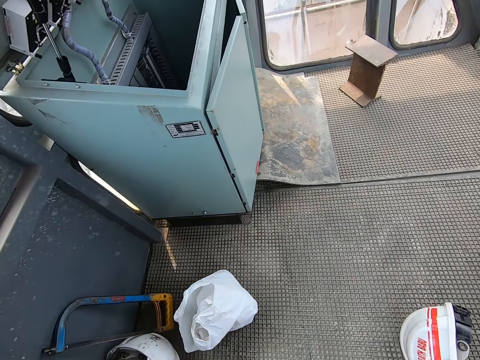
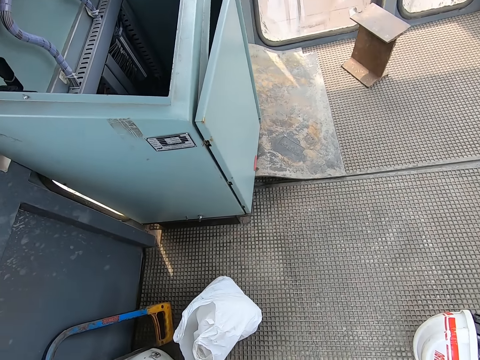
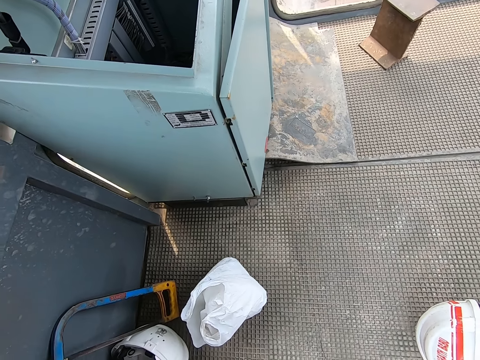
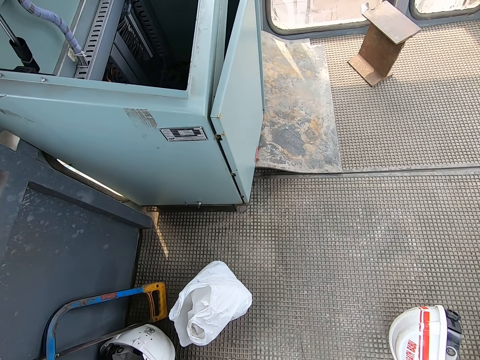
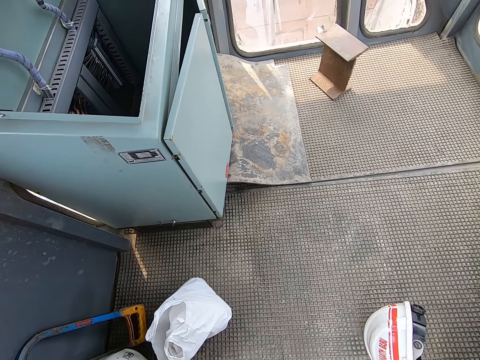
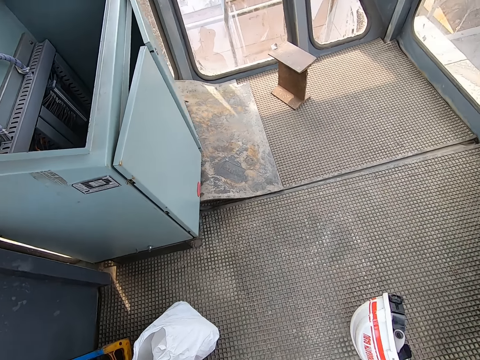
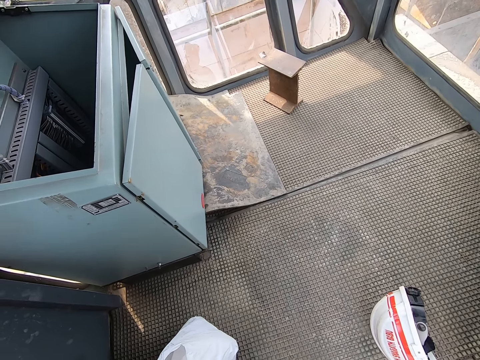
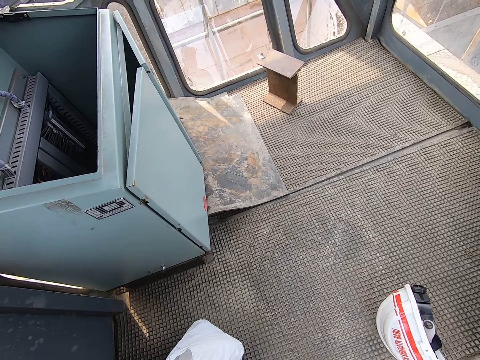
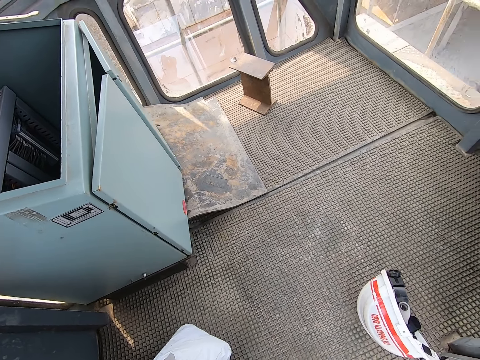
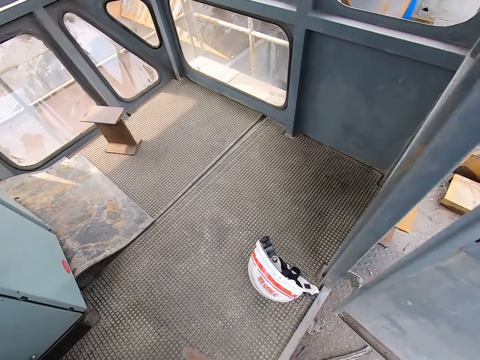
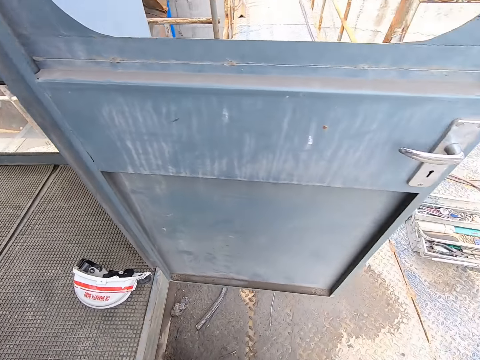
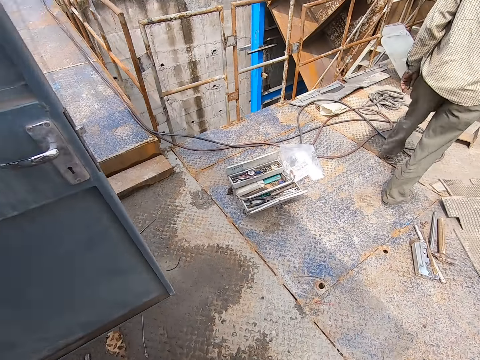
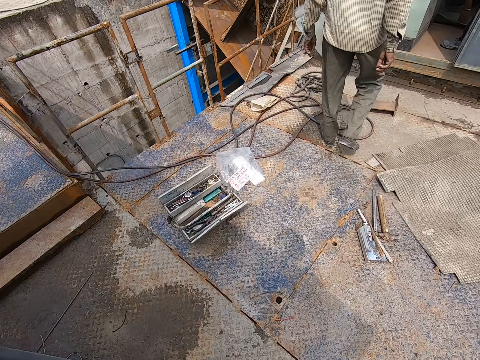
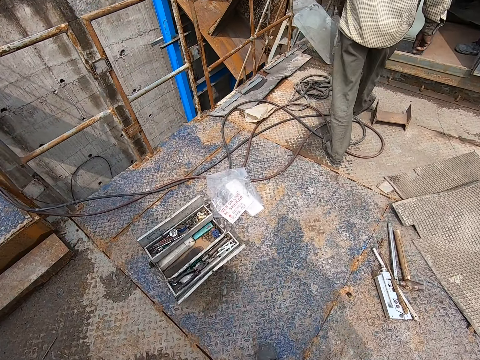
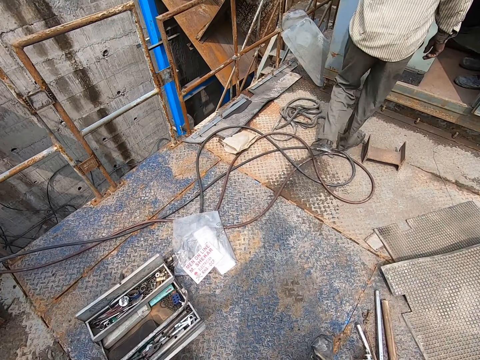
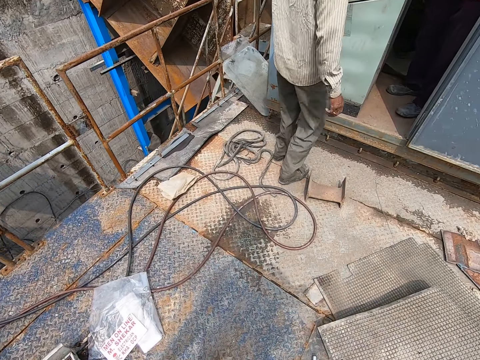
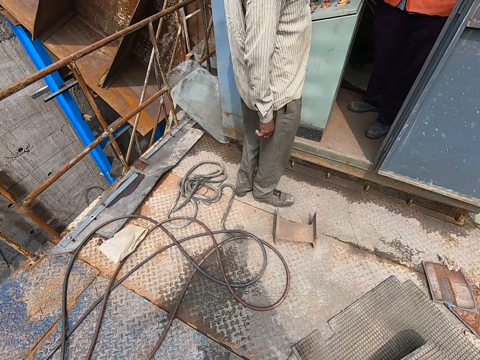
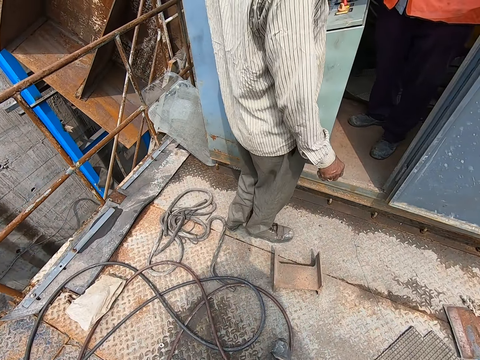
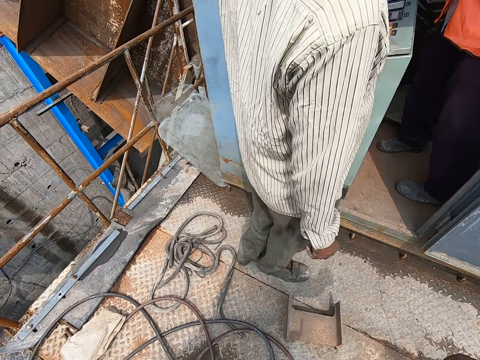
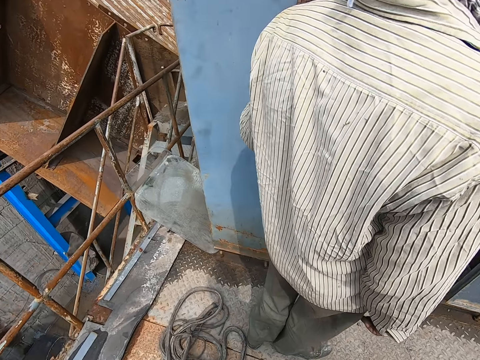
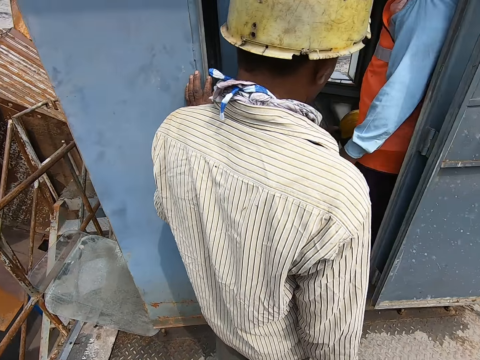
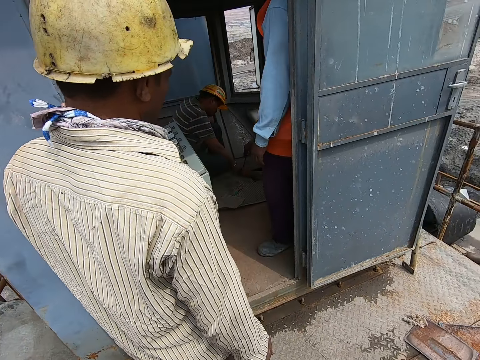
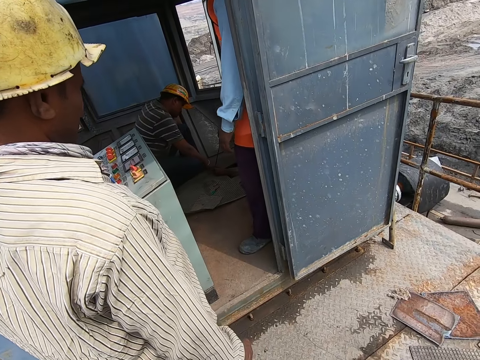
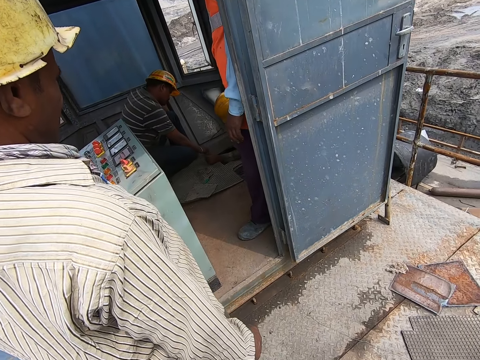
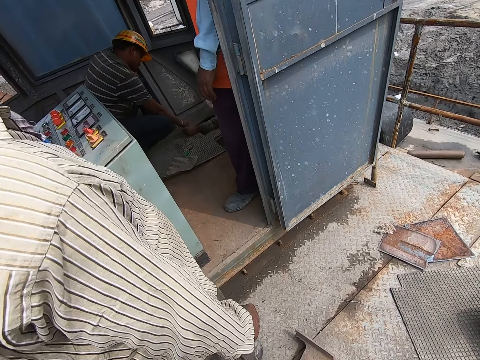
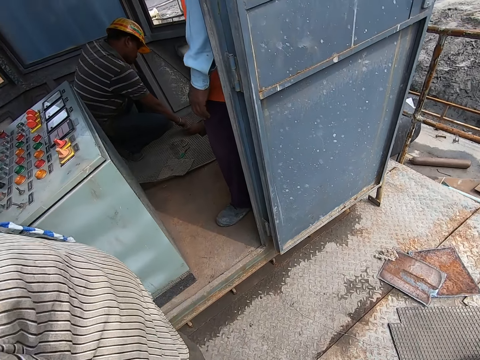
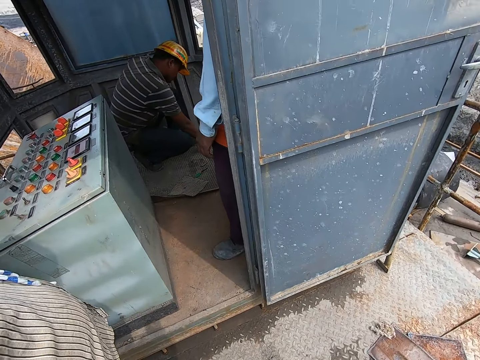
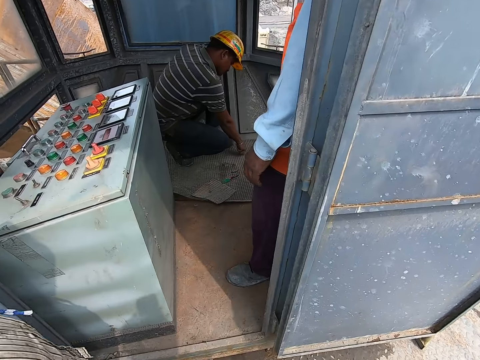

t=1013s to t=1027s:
The camera wearer looks around a room. They walk around.

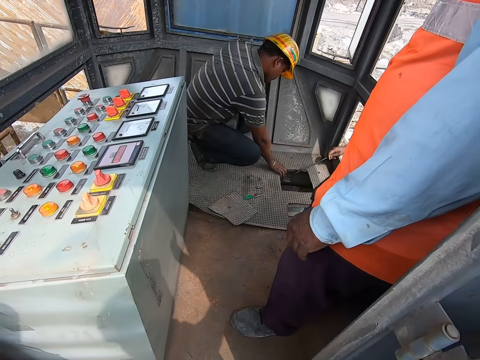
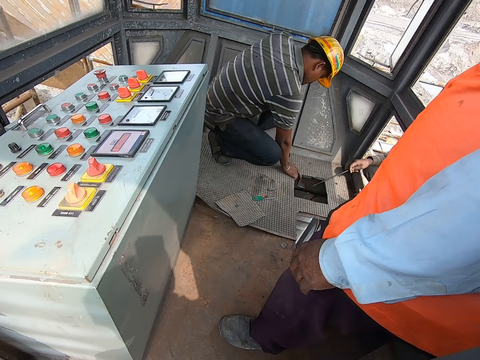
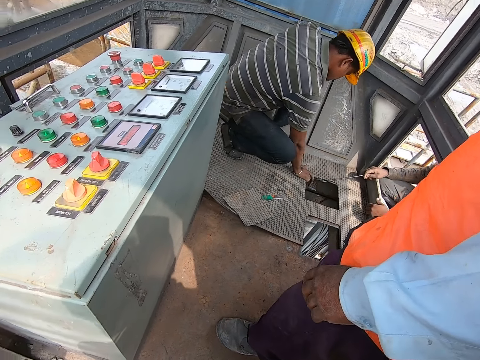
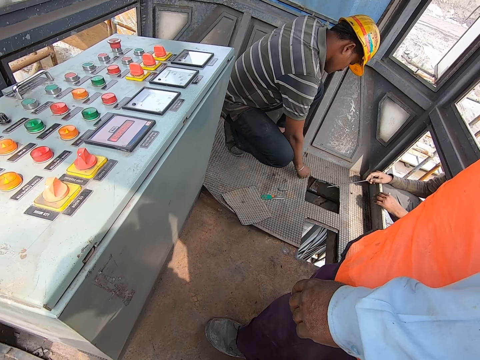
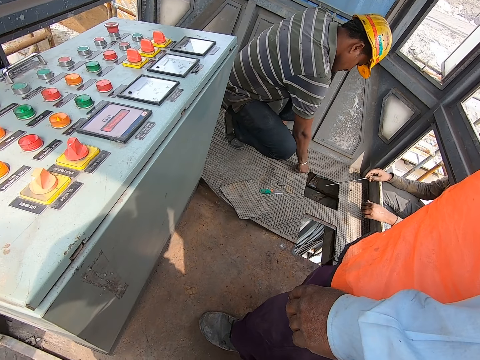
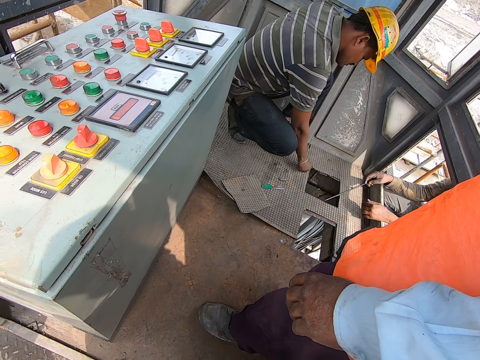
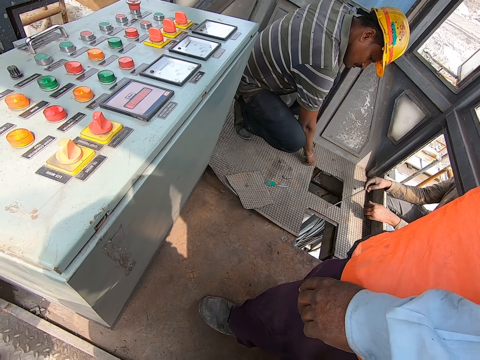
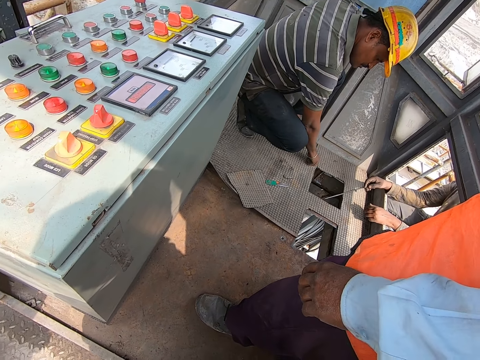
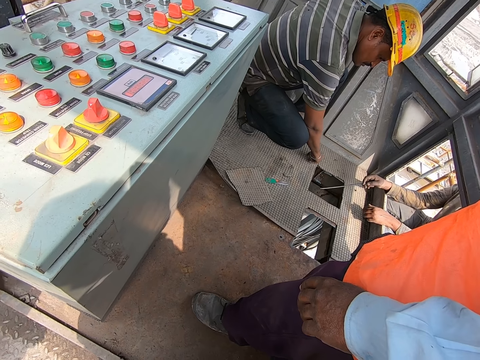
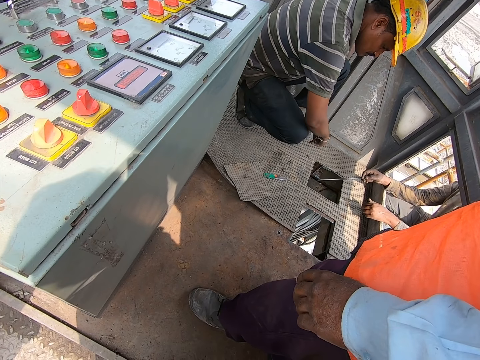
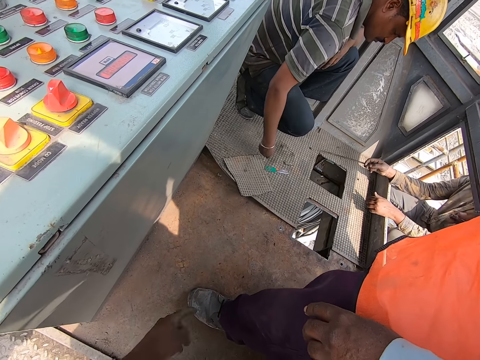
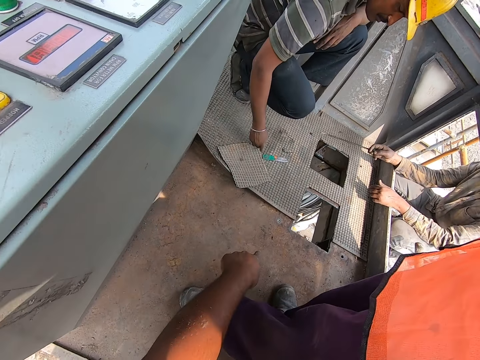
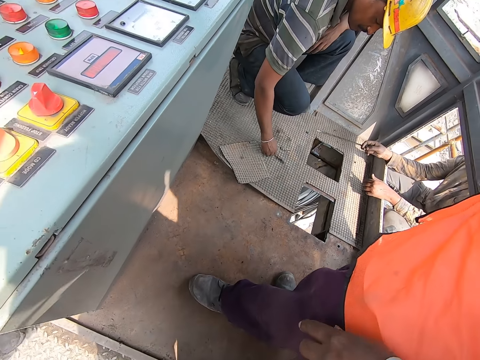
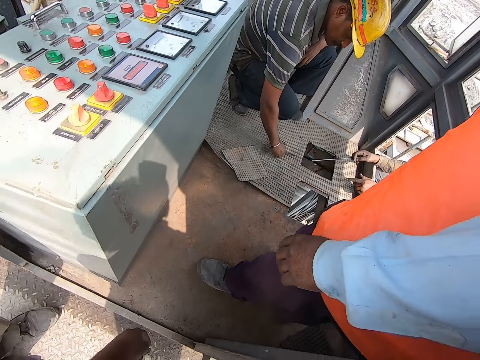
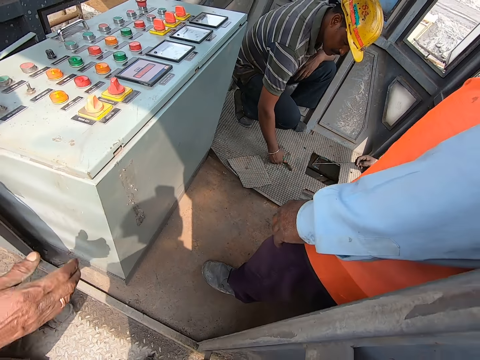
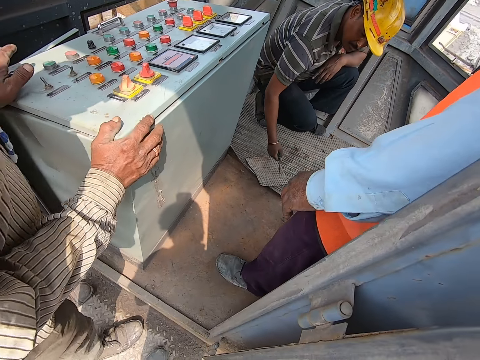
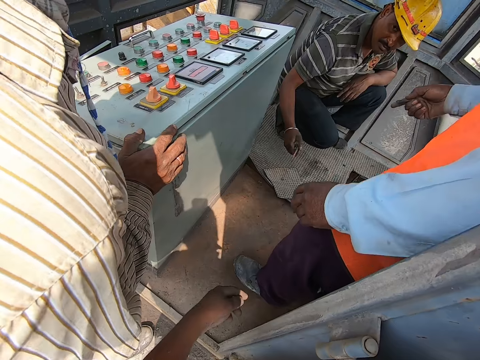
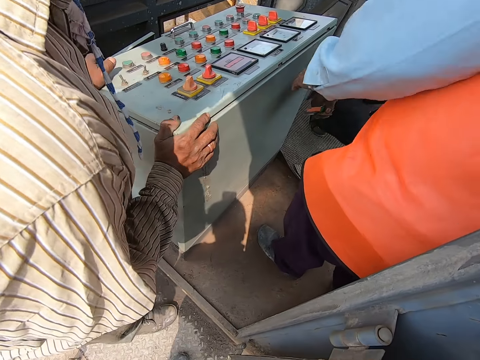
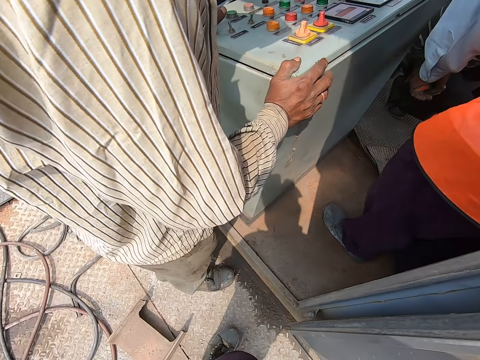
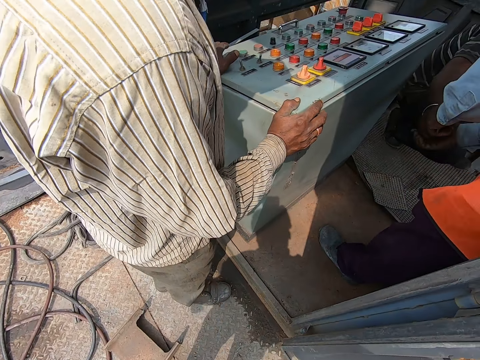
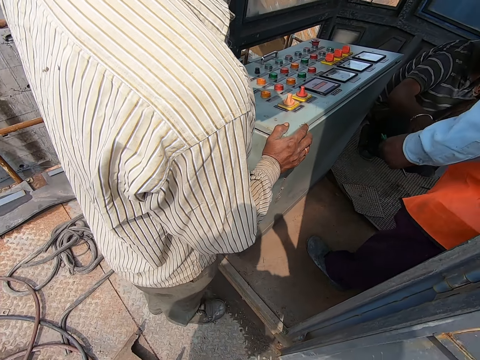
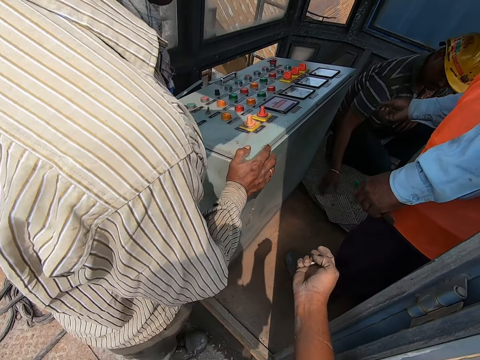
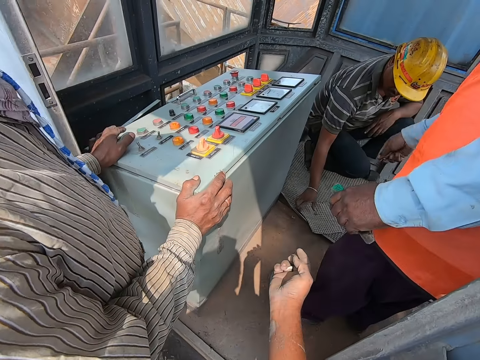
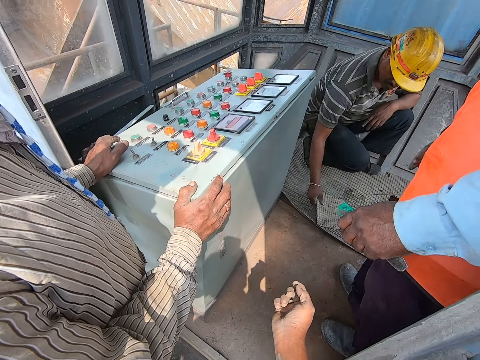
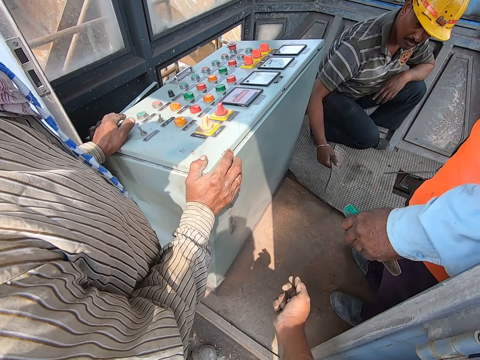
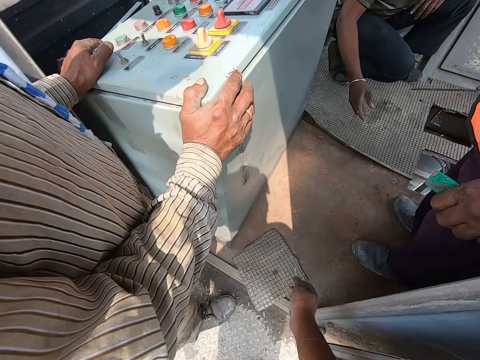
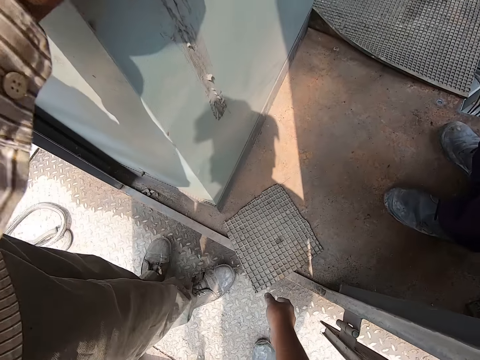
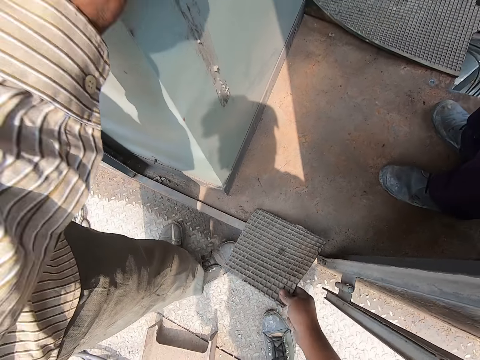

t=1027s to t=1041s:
The camera wearer looks on. They communicate to a person and point down. Another person collects something from the first person. The first person throws down the metal plate to the camera wearer.
